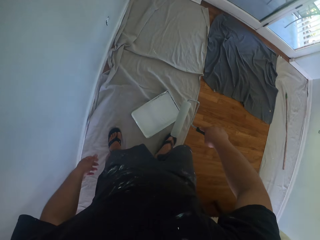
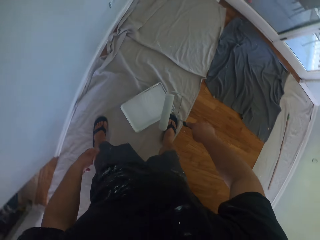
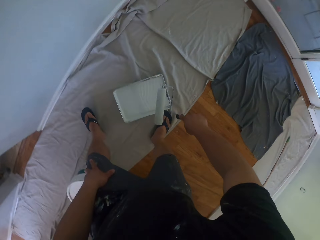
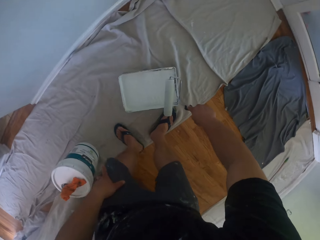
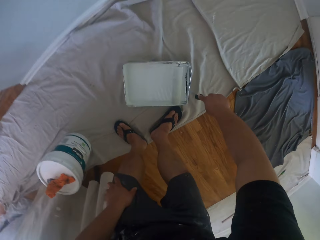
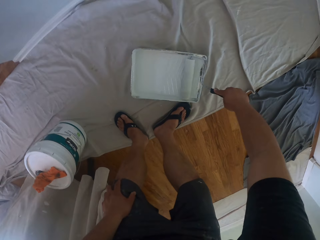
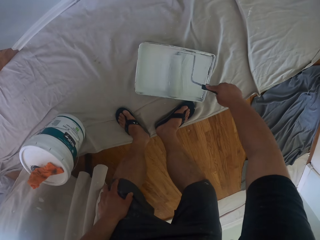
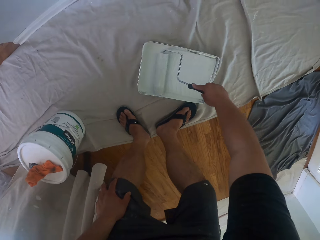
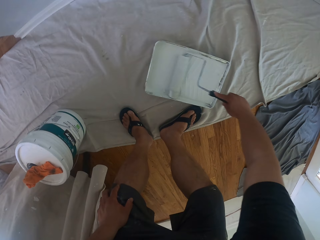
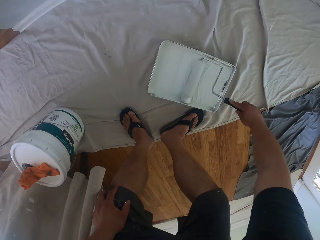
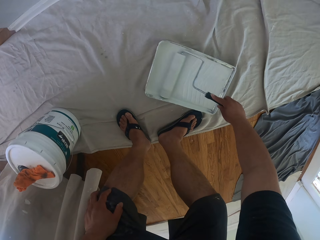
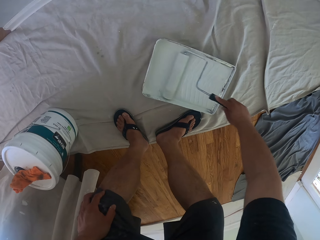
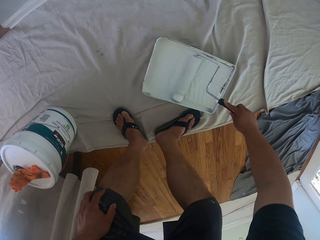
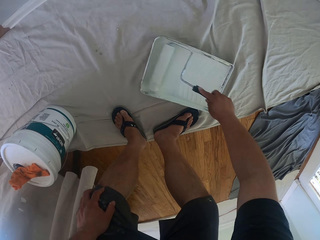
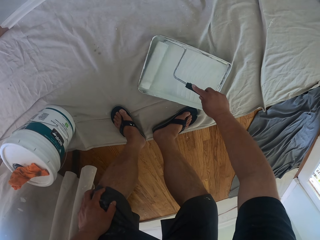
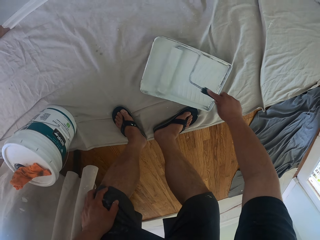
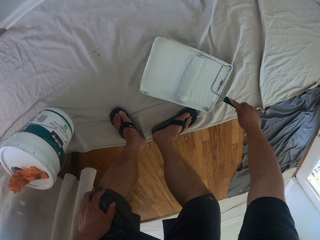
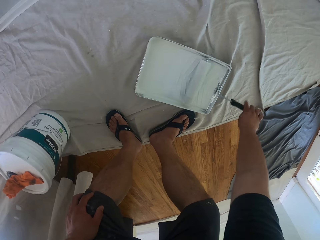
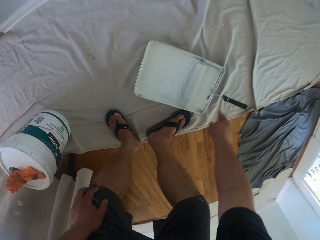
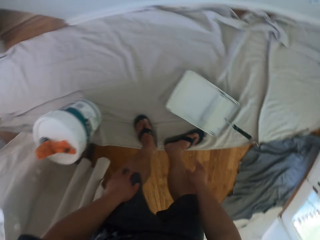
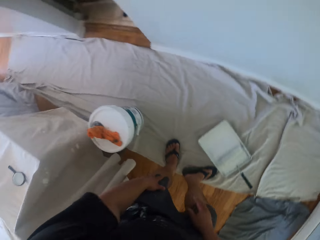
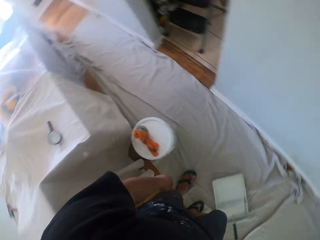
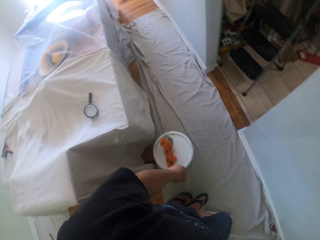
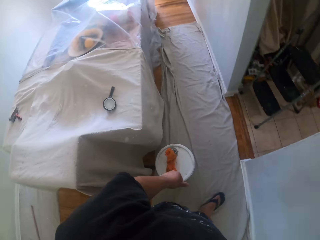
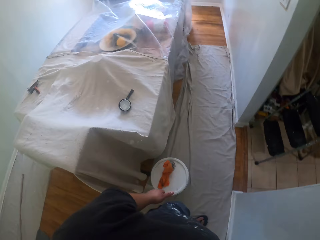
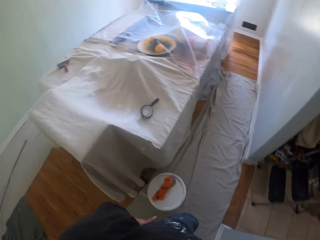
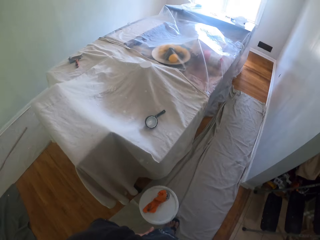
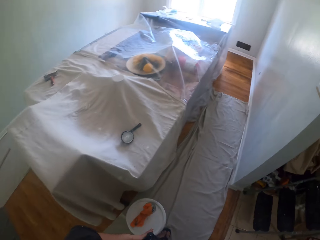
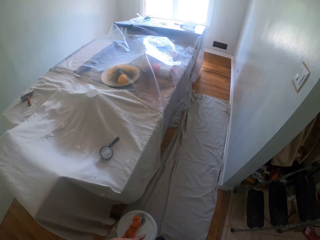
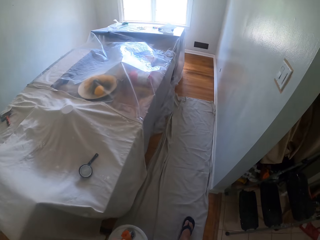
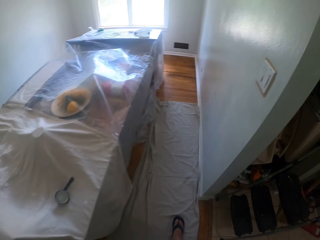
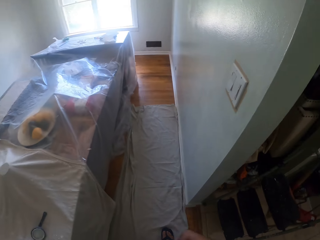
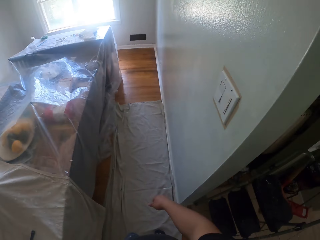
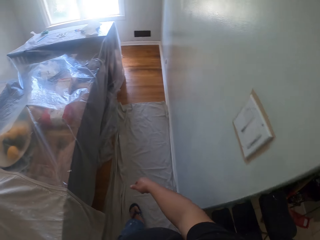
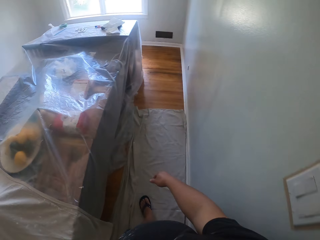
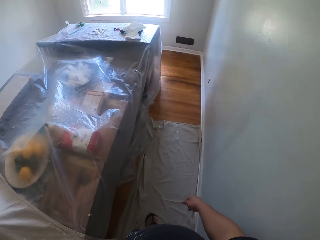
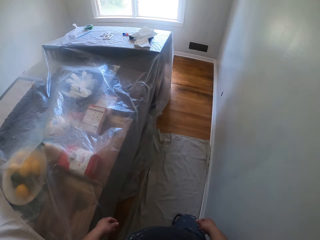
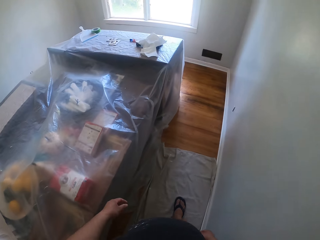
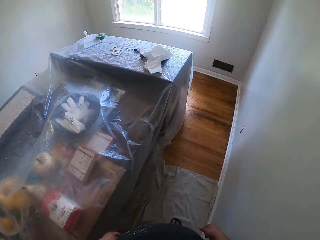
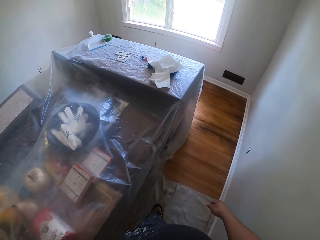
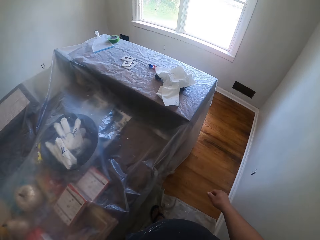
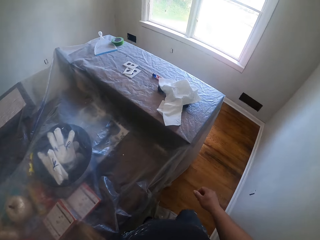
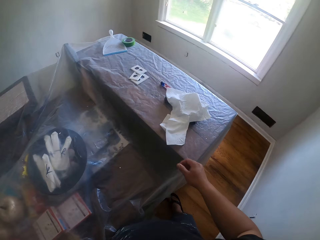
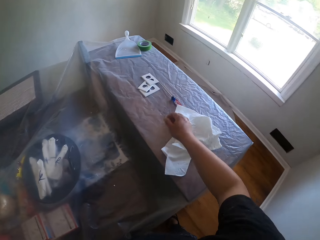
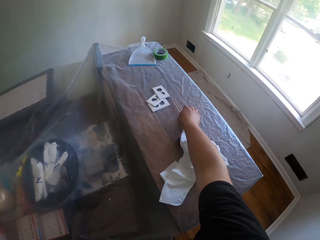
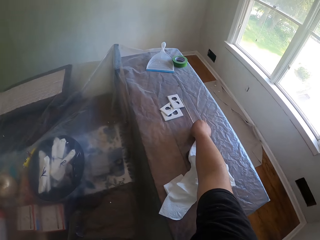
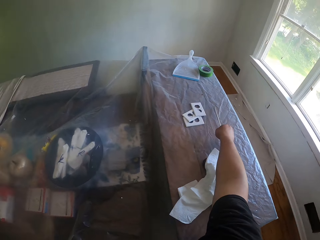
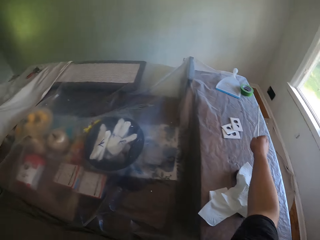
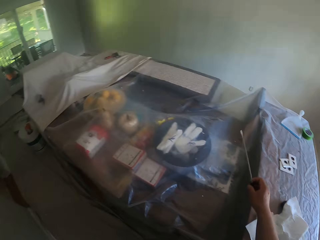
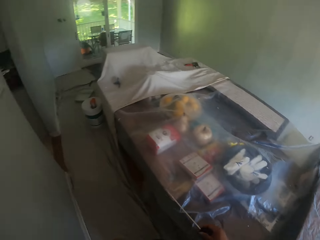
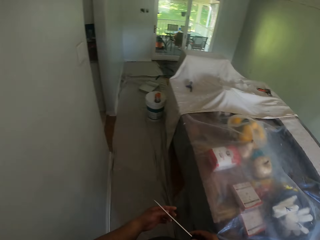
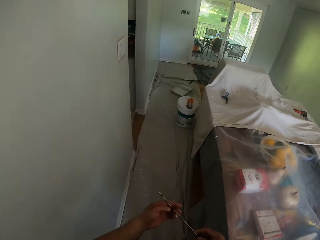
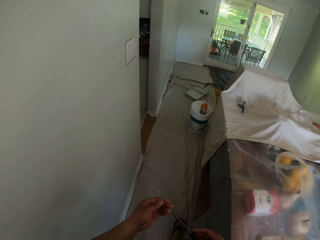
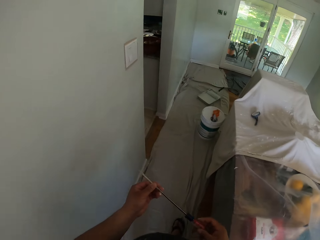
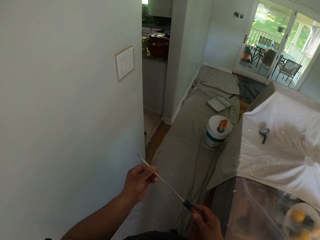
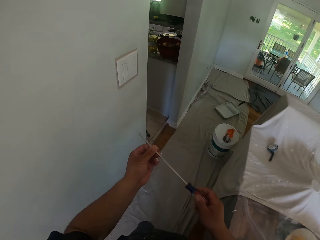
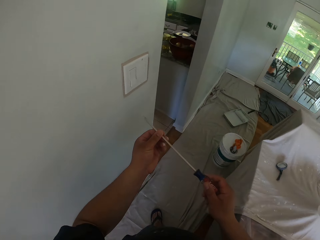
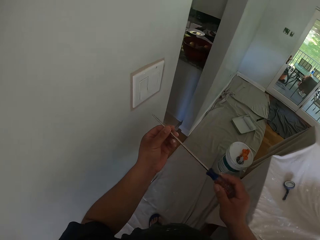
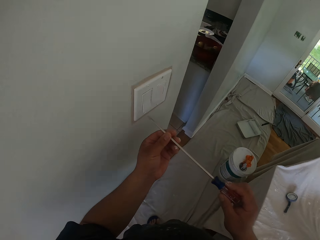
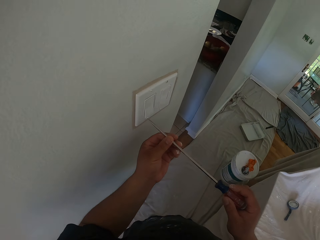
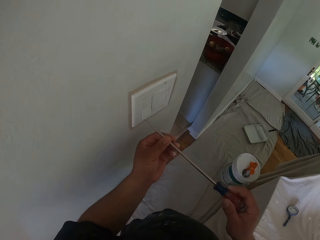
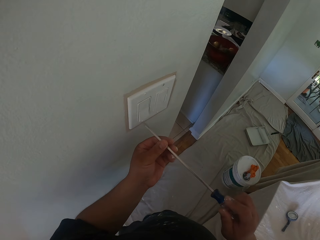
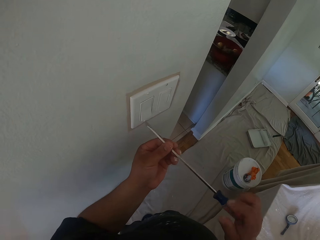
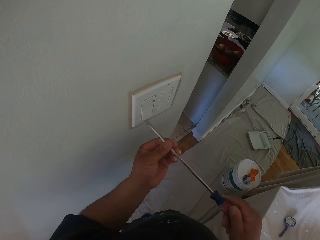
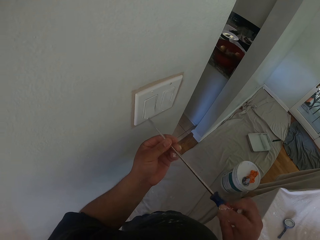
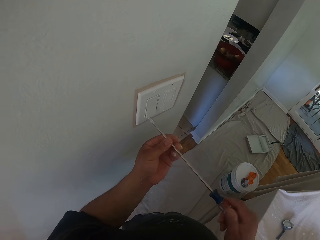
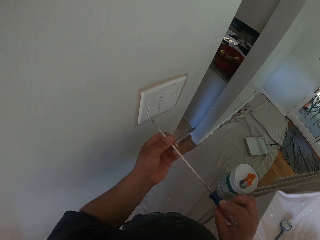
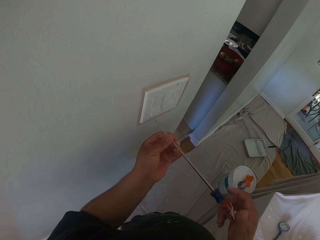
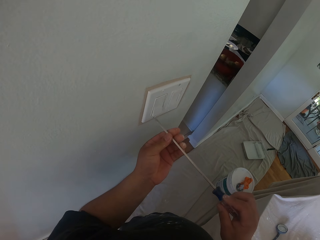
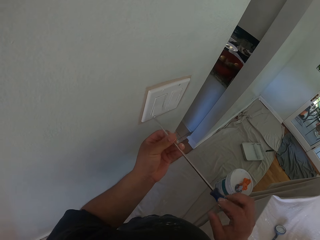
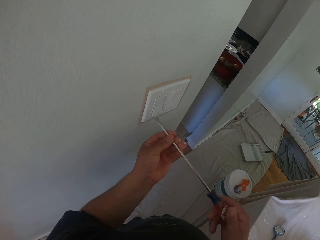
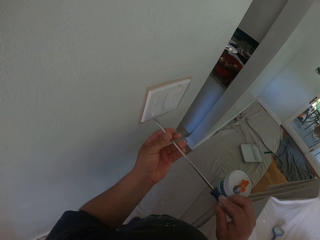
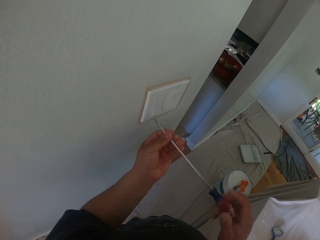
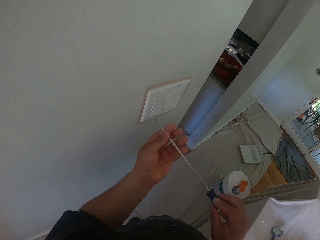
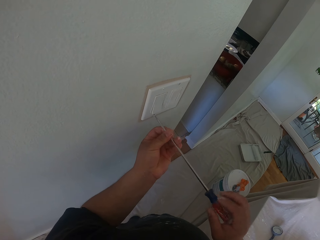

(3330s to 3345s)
The camera wearer rolls the paint roller in paint on the paint roller tray. They dip the paint roller on the paint roller tray. They walk towards a cabinet in the room. They pick a screwdriver from the cabinet top. They open a socket with the screwdriver. They unscrew a bolt from the light switch with the screwdriver.

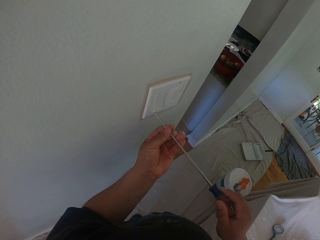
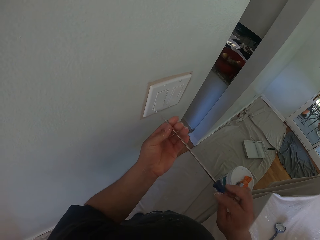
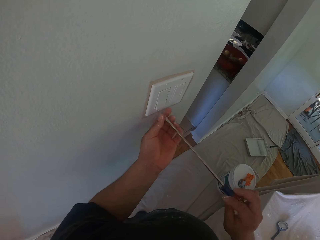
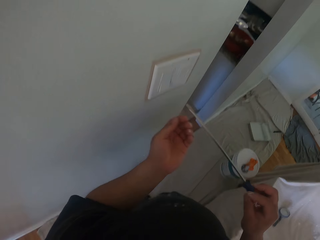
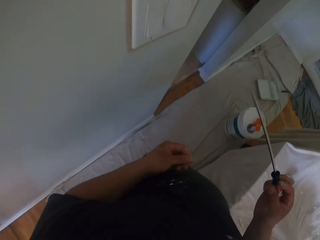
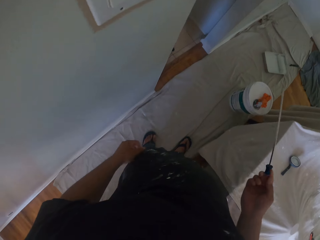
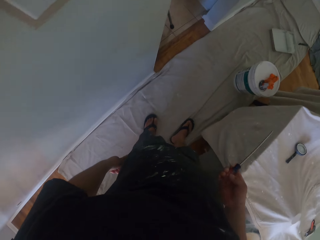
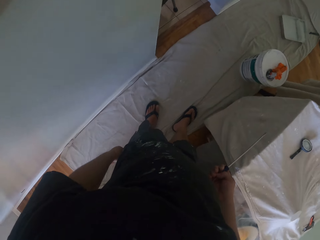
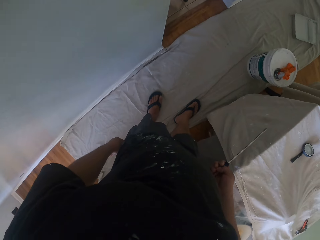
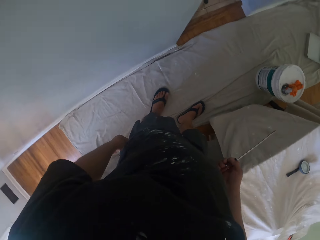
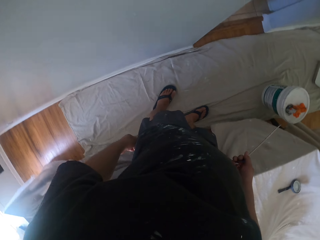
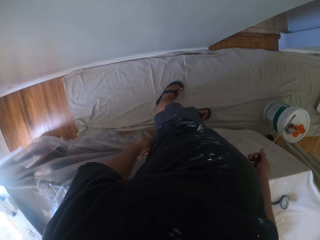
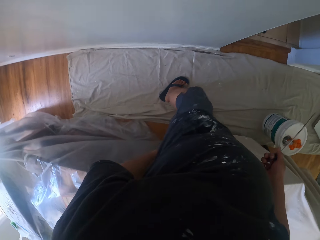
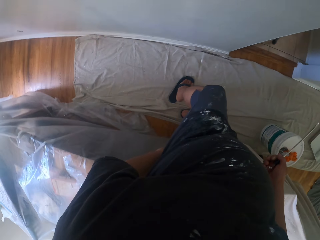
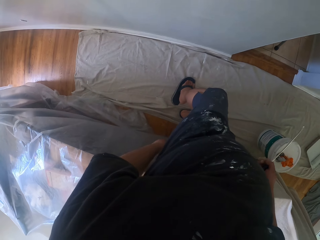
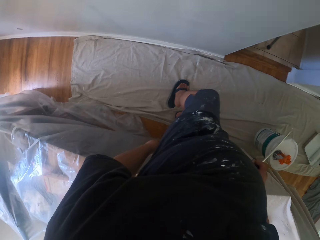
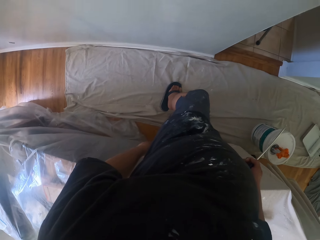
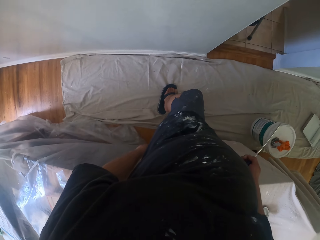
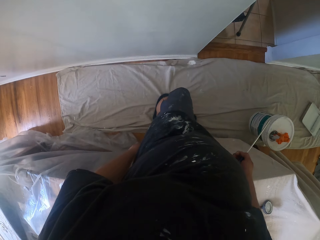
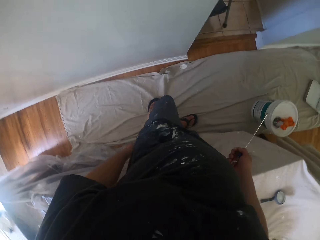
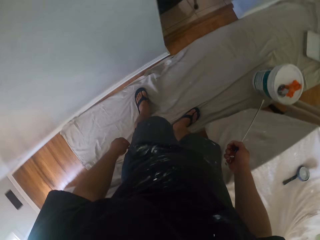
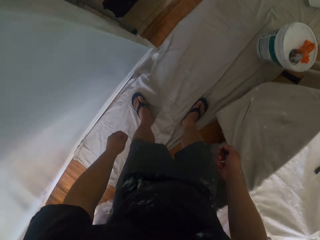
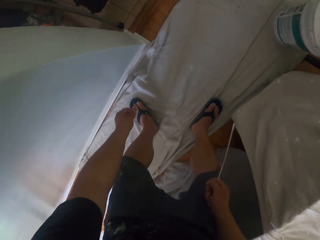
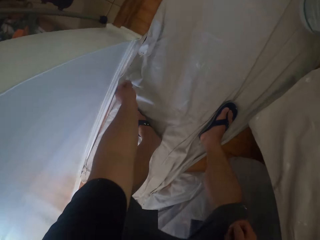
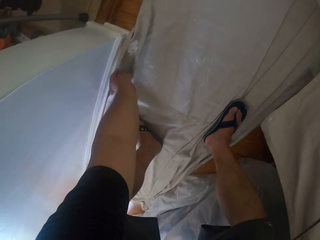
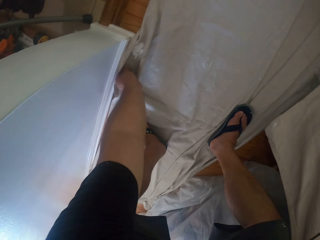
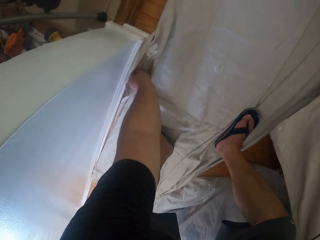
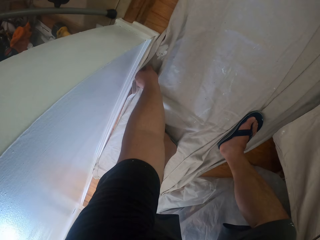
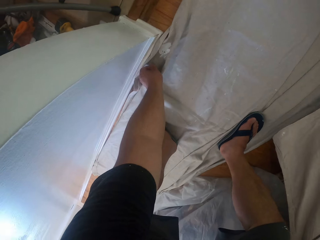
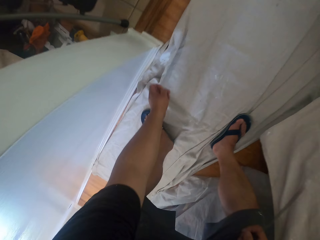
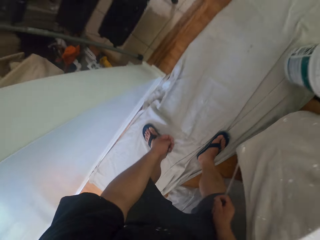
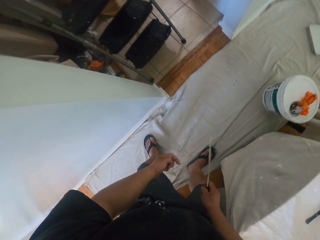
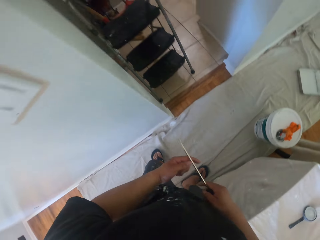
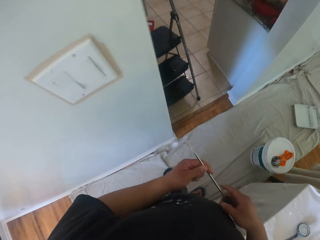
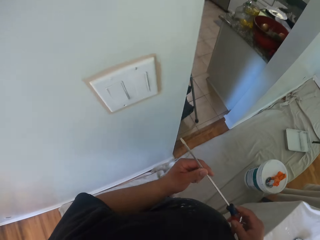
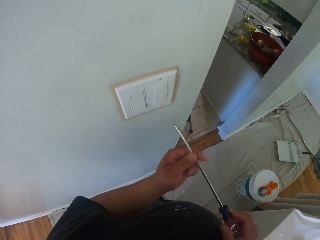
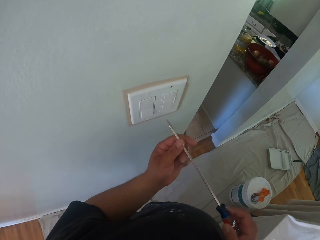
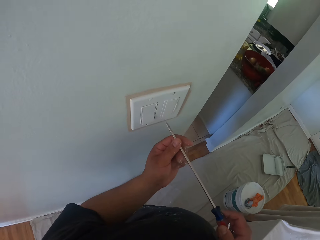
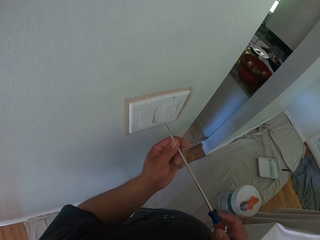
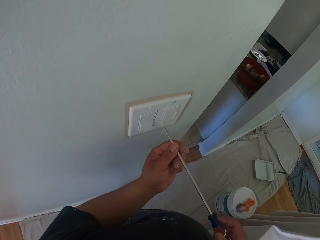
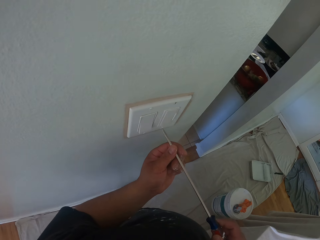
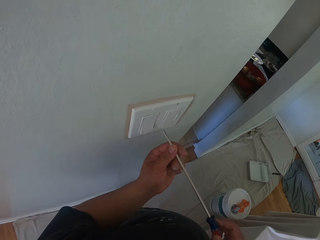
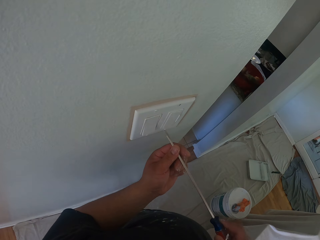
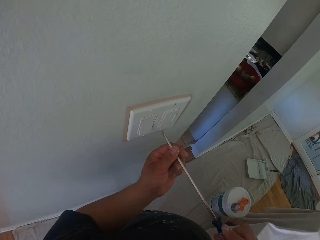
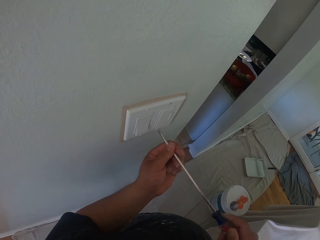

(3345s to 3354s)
The camera wearer picks up the screw. They put the screw on the floor.
